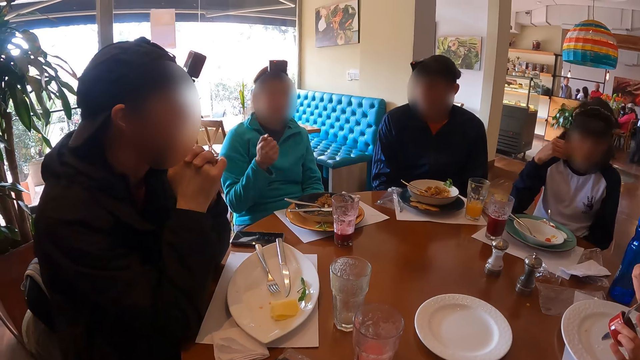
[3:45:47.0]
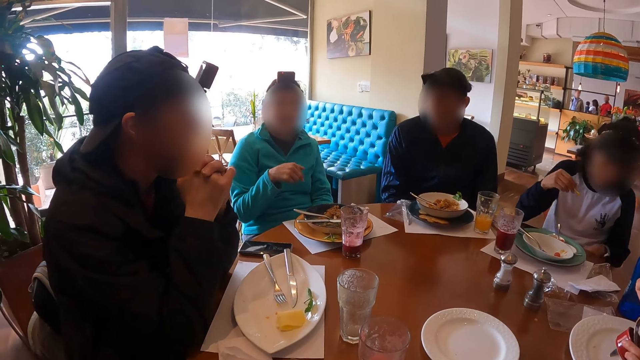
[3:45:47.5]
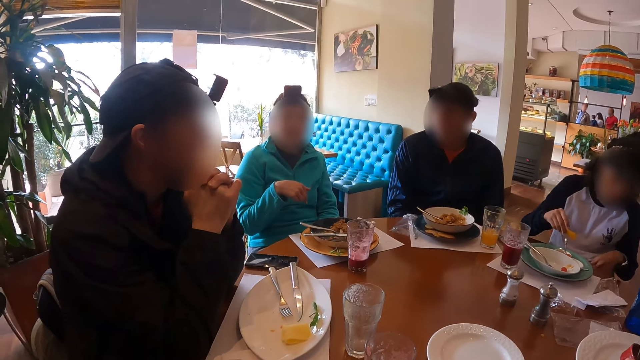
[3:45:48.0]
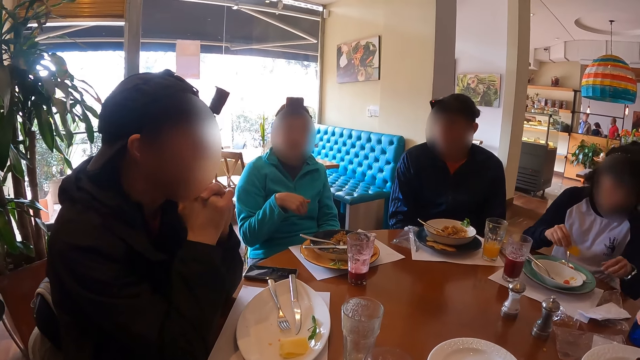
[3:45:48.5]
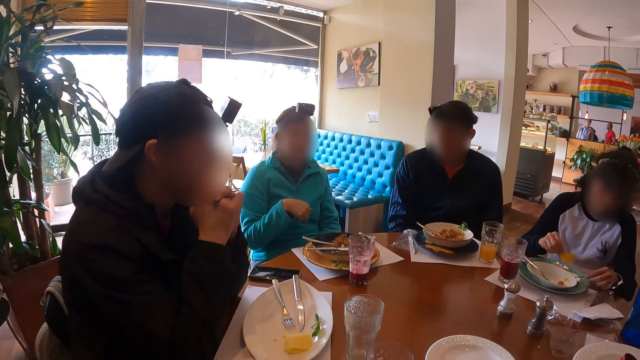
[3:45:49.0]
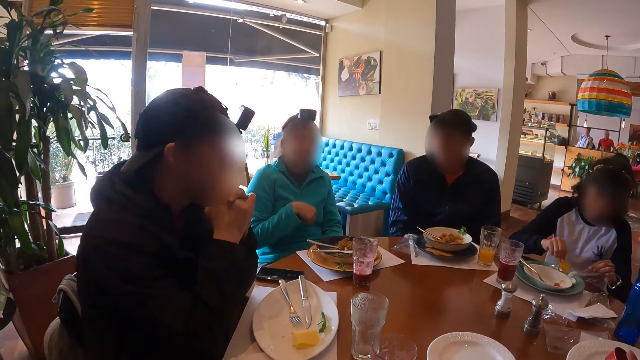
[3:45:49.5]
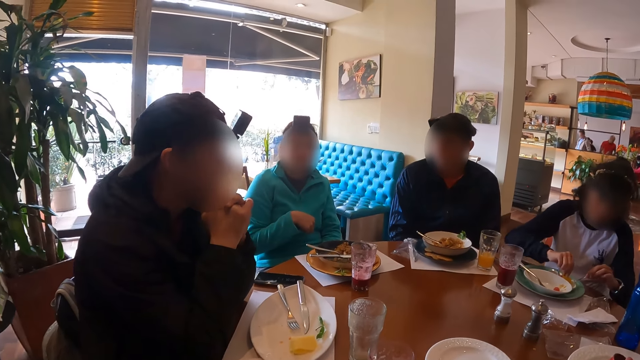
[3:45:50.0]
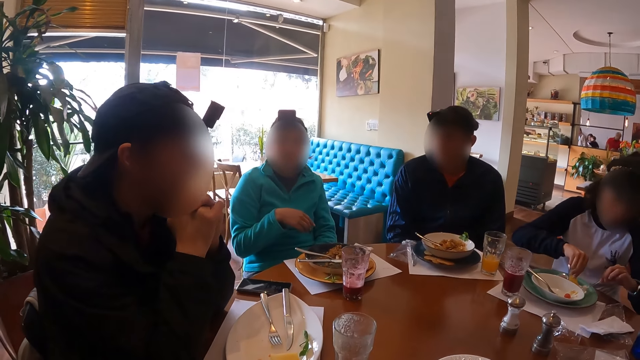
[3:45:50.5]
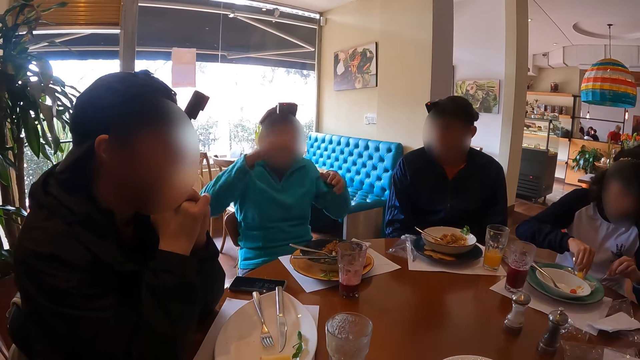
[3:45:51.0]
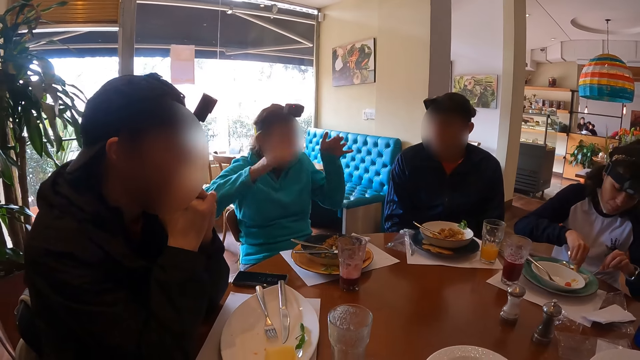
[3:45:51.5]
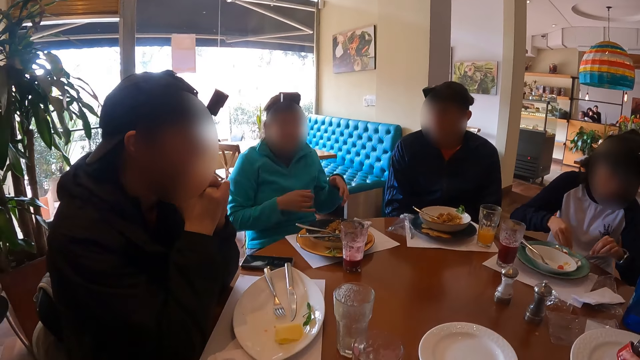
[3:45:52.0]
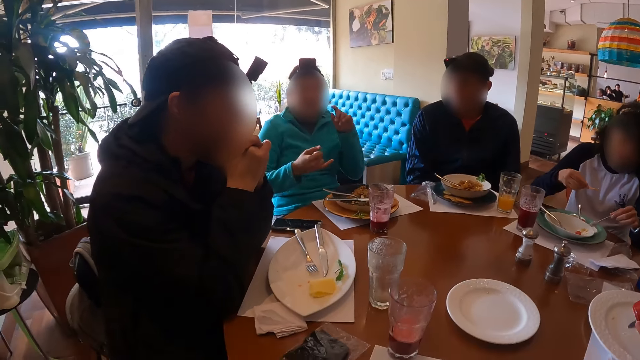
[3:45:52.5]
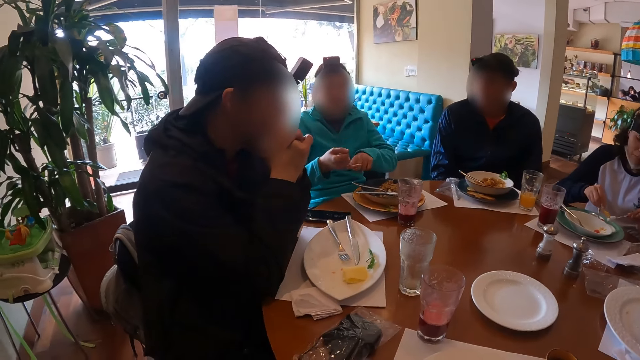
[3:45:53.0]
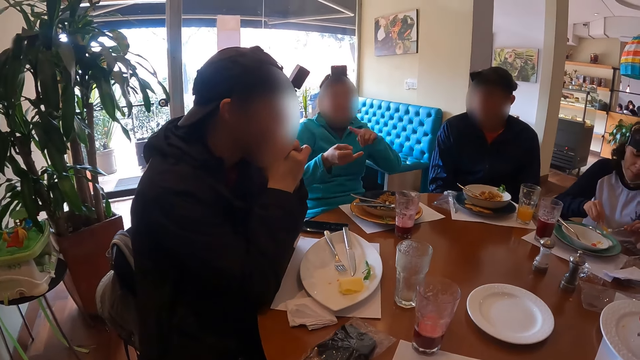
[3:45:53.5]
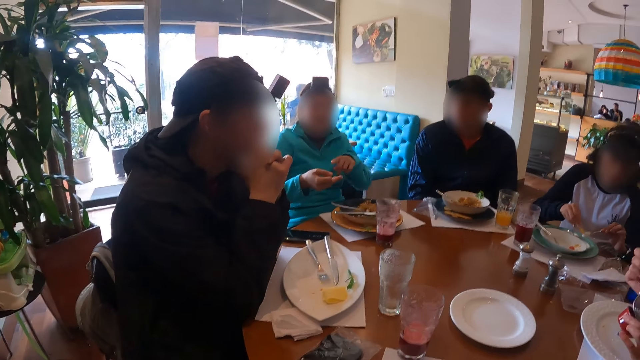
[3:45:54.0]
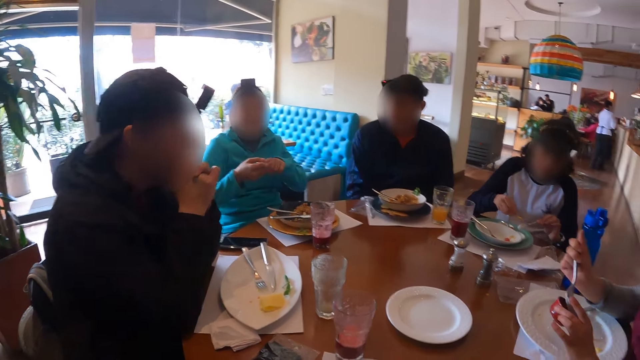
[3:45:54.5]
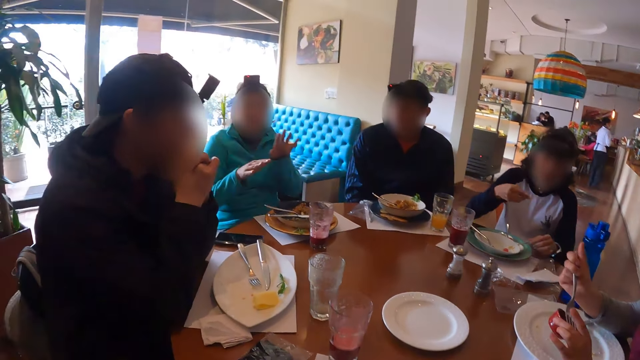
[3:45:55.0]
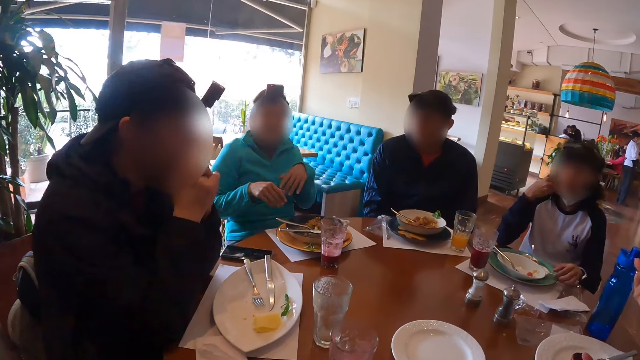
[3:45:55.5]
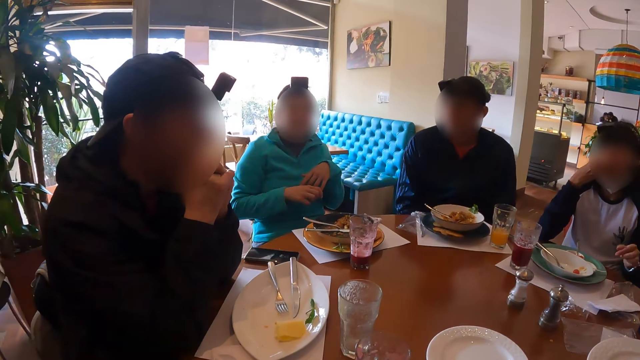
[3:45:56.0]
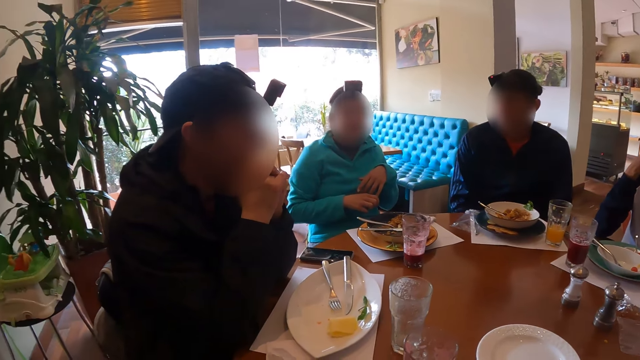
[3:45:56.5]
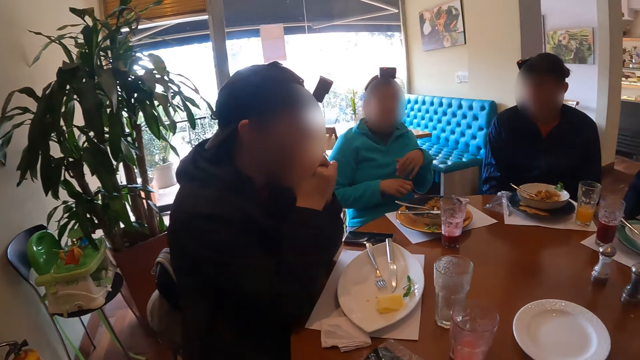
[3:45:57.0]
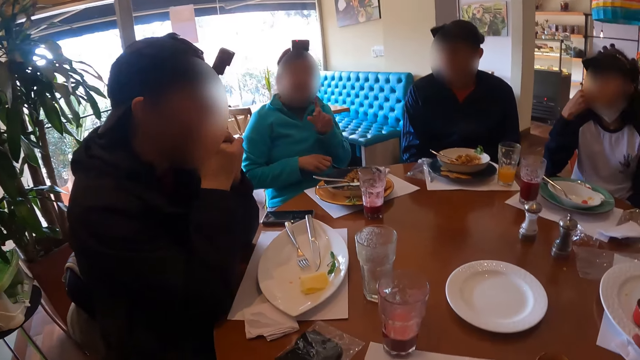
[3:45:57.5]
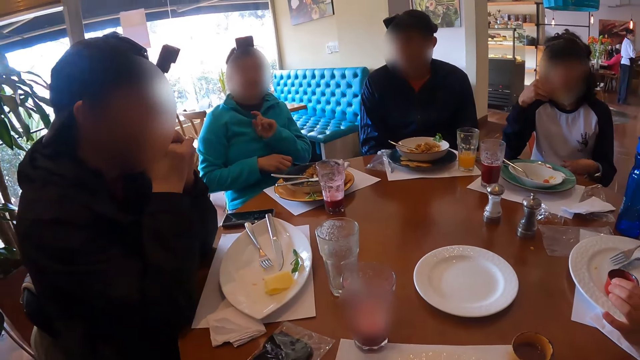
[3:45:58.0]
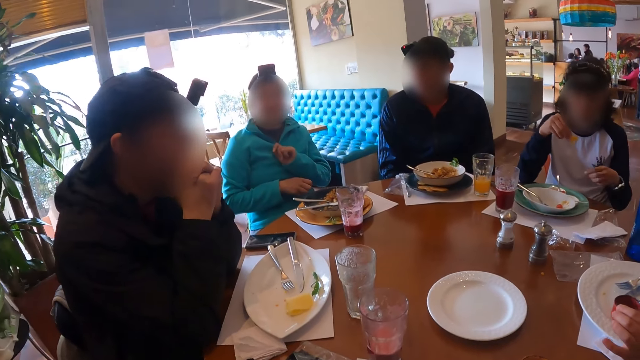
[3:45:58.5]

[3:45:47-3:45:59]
The woman picks up a spoon from the plate with her left hand. The woman dips the chip in the plate with her right hand. Another woman gesticulates with both hands. The first woman scrapes the dip from the spoon in her left hand with the chips in her right hand. The first woman places the spoon in her left hand on the plate. A third woman puts the fork in her right hand in her mouth. The first woman eats the chip in her right hand.

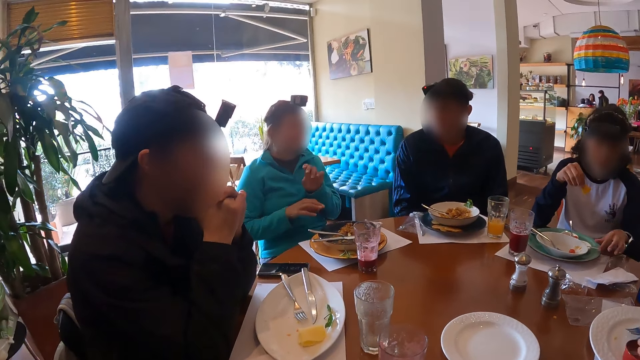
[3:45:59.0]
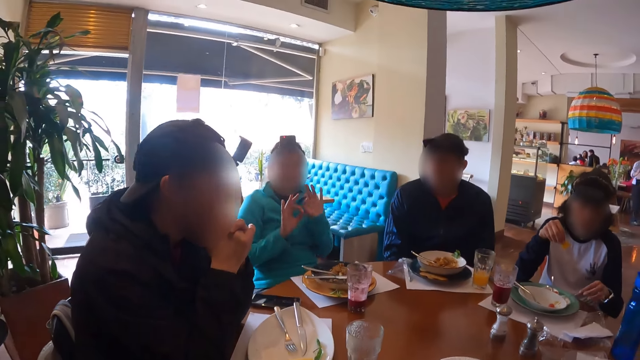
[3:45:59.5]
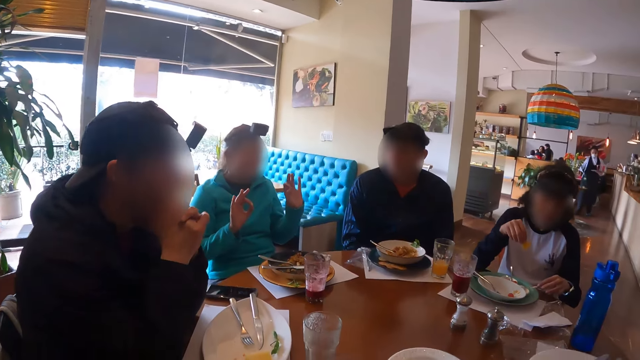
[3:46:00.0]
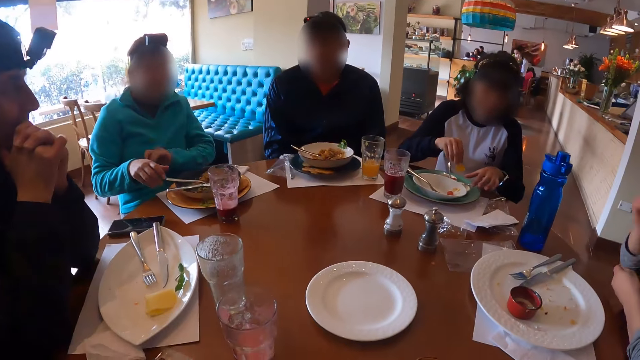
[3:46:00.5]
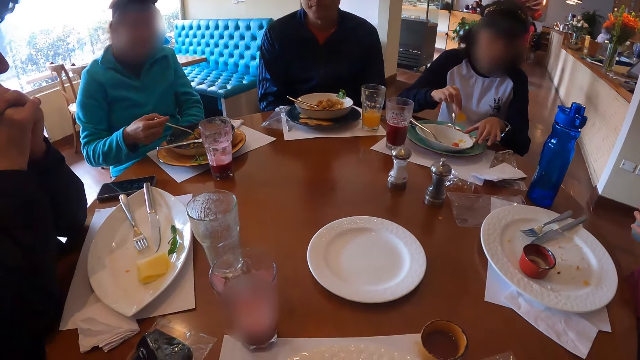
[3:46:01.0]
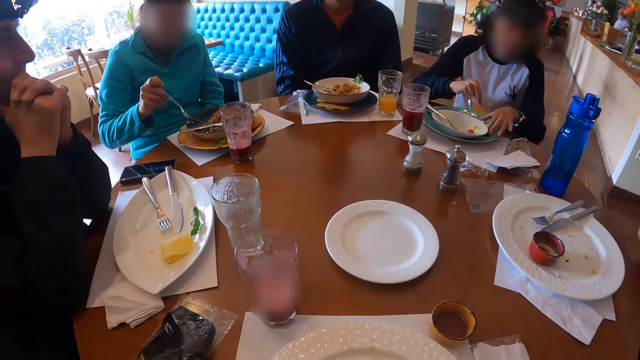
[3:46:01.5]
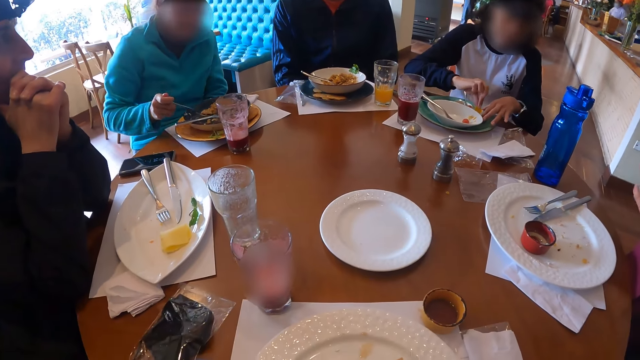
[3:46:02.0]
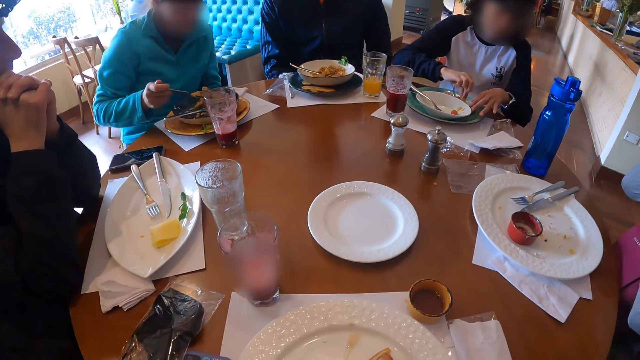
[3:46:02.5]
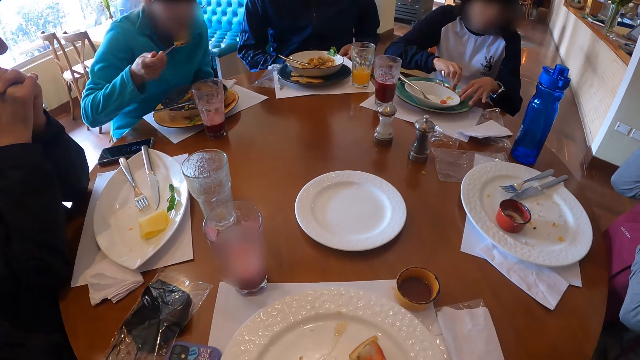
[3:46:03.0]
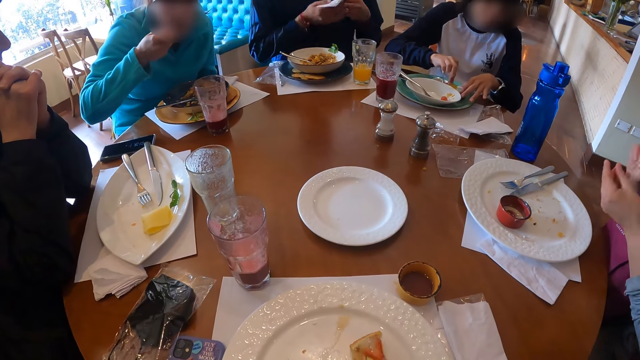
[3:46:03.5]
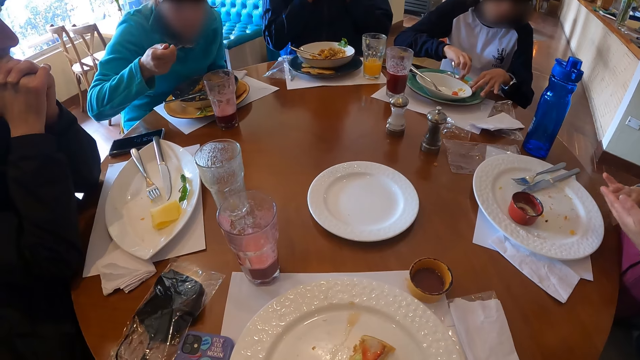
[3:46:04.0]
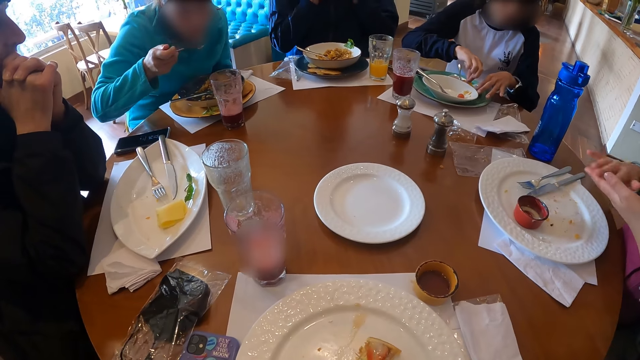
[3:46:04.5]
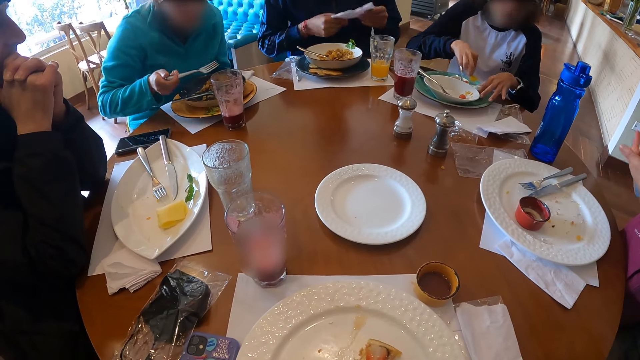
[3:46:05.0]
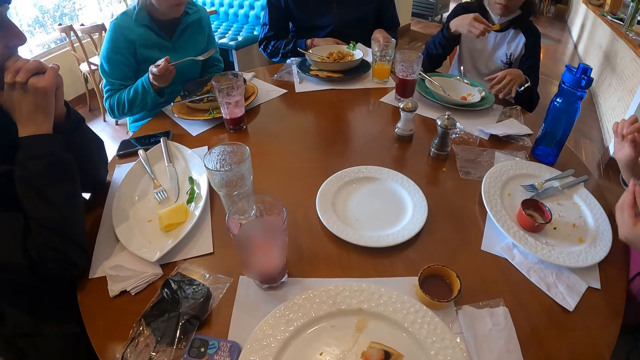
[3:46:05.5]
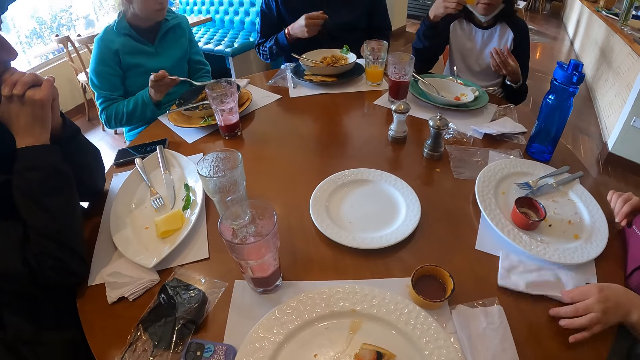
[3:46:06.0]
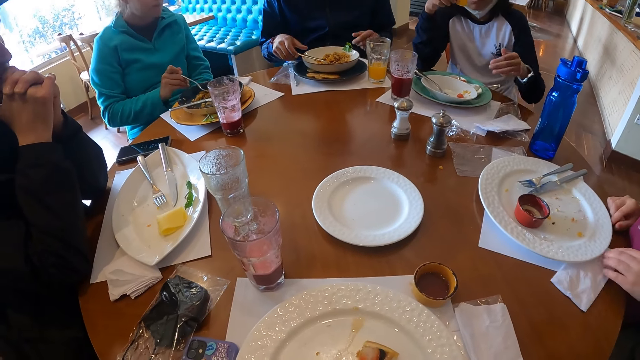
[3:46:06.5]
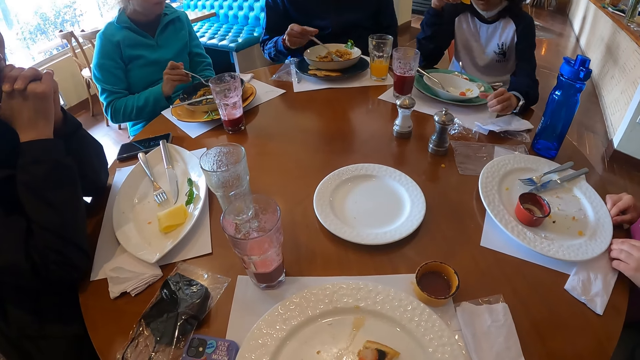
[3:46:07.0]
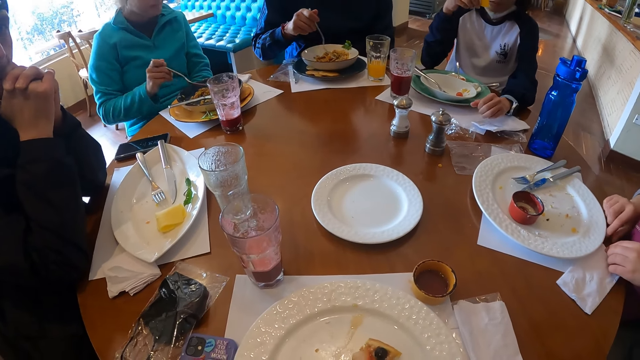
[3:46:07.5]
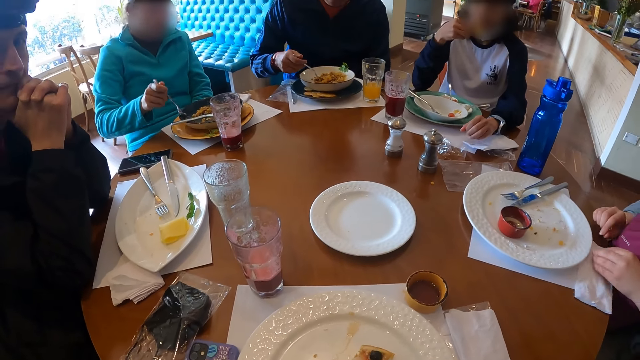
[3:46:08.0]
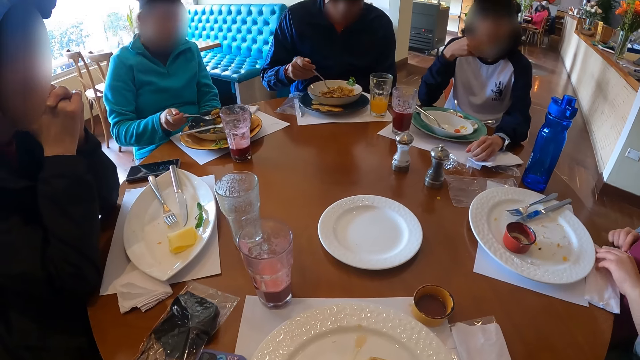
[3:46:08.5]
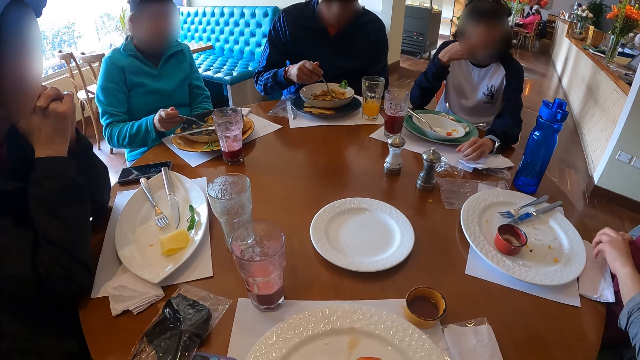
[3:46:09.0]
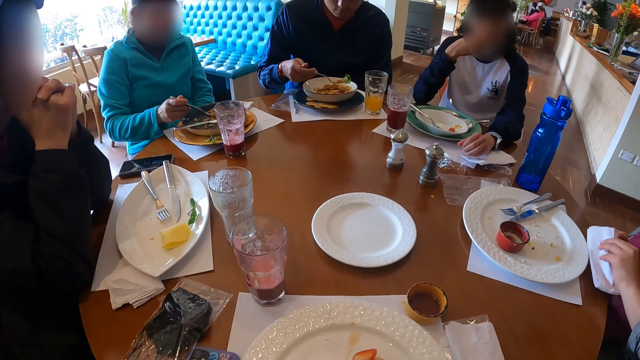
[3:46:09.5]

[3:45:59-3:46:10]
The woman picks up the fork from the plate with her right hand. Another woman scratches her right elbow with her left hand. A third woman places her left hand on the plate. The third woman dips the chip in the plate with her right hand. The first woman picks up a fork full of porridge with her right hand. The first woman eats the porridge on the fork in her right hand. The man picks up a serviette from the table with his left hand, holds the serviette with both his hands and wipes his mouth with the serviette in his hands. The second woman dusts her hands. The man places the serviette in his hands on the table. The second woman moves a serviette on the table with her left hand. The camera wearer touches food. The first woman moves porridge in the plate with the fork in her right hand. The man picks up the fork from the plate with his right hand. The man picks up a fork full of porridge with his right hand. The first woman picks up a fork full of porridge with her right hand.
